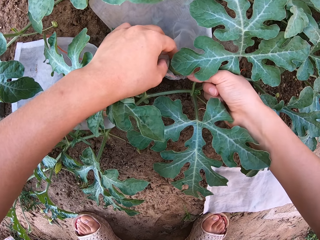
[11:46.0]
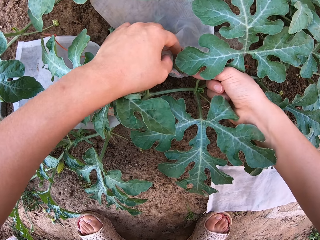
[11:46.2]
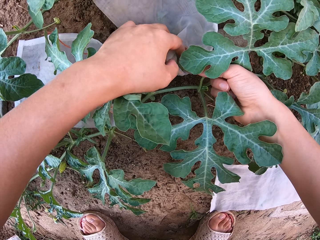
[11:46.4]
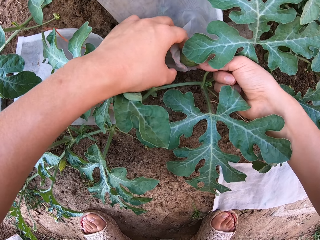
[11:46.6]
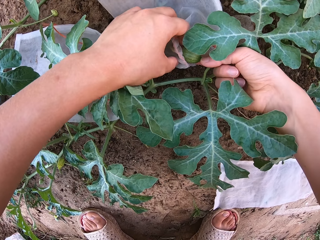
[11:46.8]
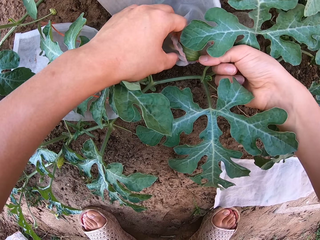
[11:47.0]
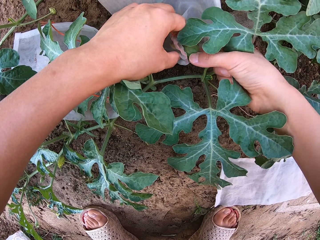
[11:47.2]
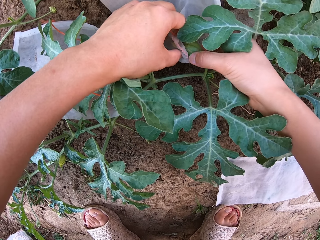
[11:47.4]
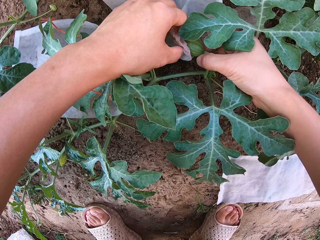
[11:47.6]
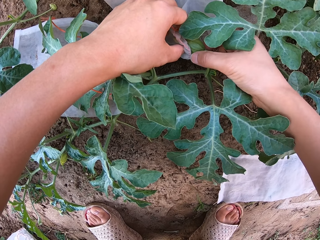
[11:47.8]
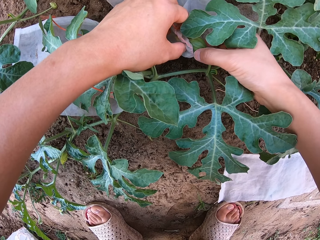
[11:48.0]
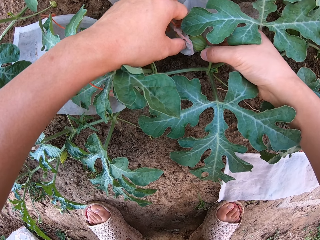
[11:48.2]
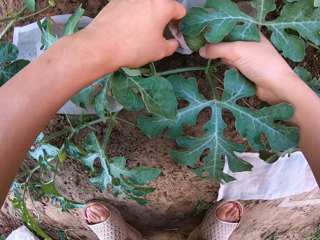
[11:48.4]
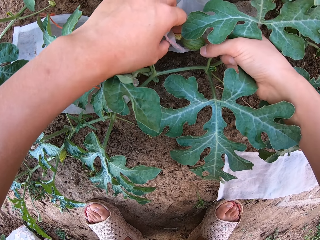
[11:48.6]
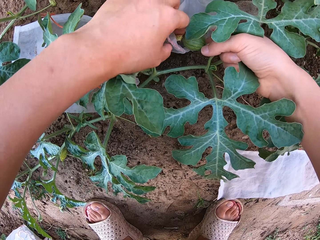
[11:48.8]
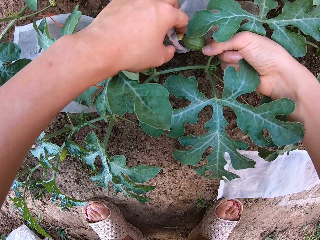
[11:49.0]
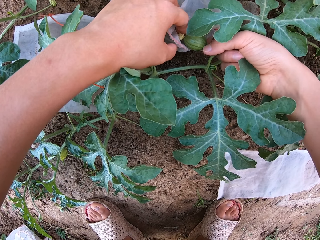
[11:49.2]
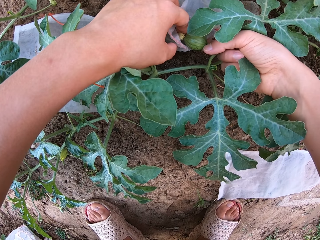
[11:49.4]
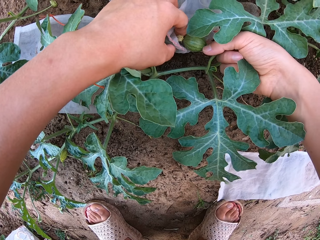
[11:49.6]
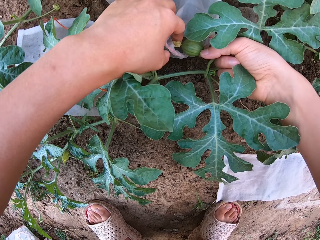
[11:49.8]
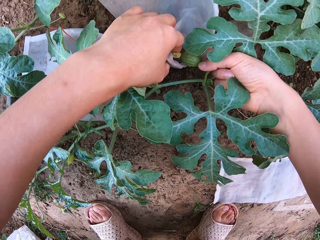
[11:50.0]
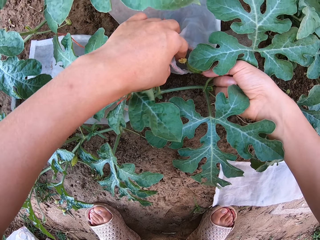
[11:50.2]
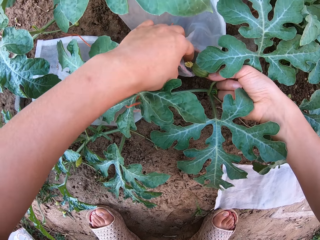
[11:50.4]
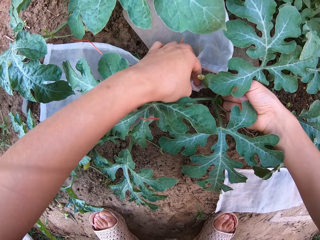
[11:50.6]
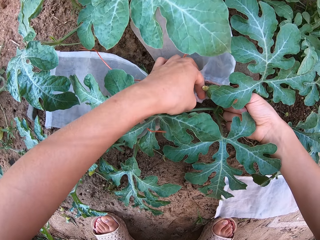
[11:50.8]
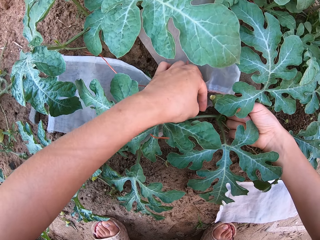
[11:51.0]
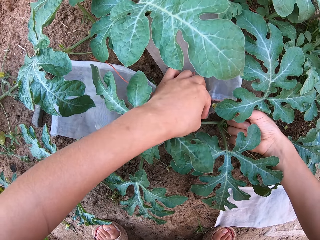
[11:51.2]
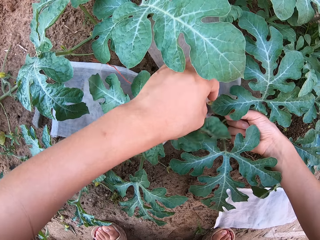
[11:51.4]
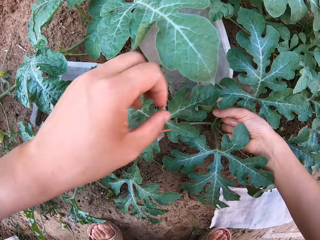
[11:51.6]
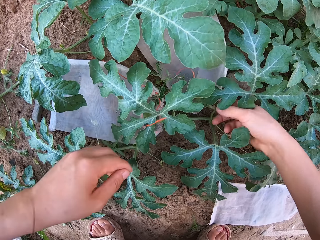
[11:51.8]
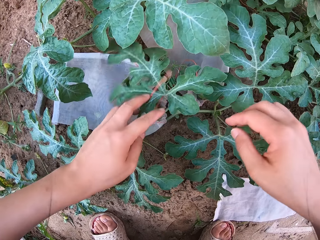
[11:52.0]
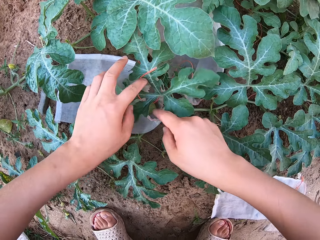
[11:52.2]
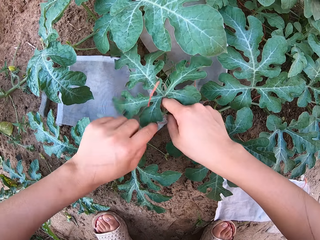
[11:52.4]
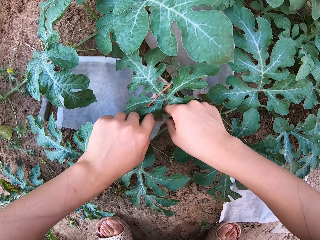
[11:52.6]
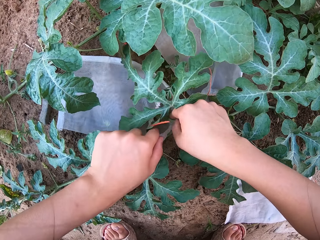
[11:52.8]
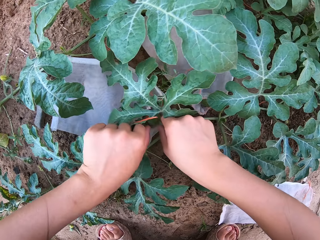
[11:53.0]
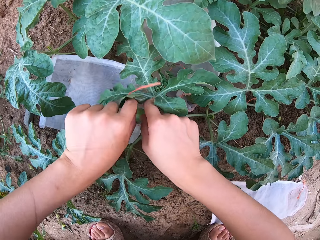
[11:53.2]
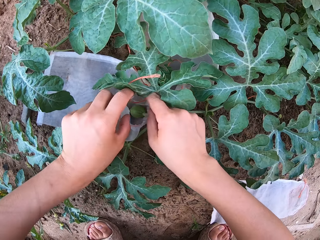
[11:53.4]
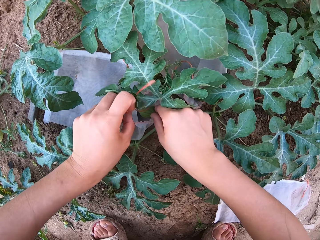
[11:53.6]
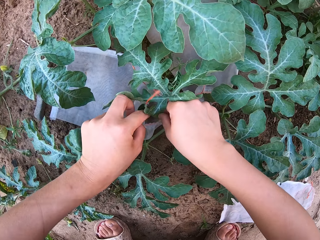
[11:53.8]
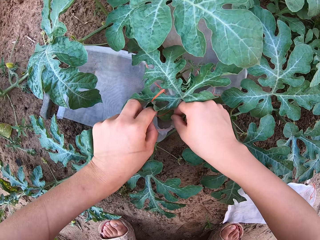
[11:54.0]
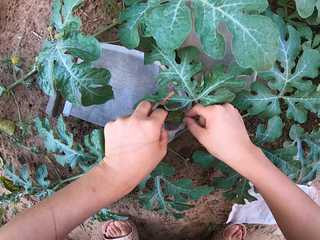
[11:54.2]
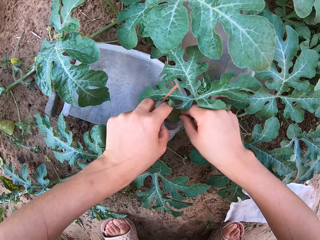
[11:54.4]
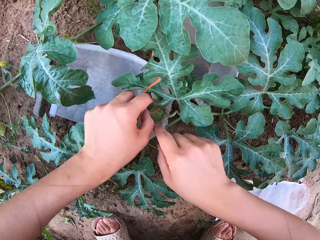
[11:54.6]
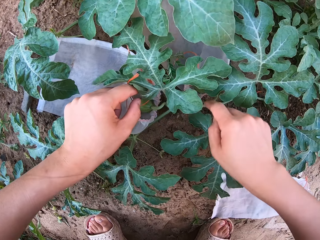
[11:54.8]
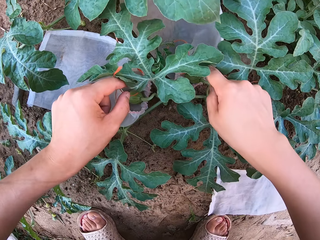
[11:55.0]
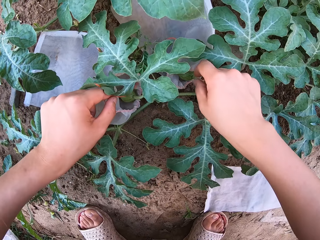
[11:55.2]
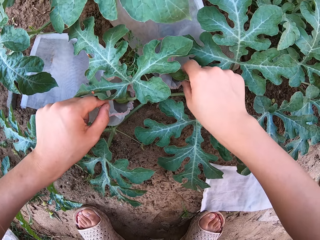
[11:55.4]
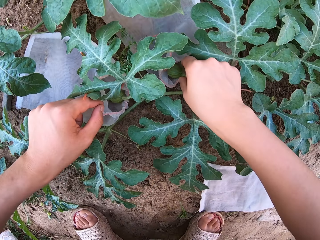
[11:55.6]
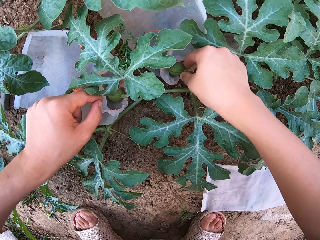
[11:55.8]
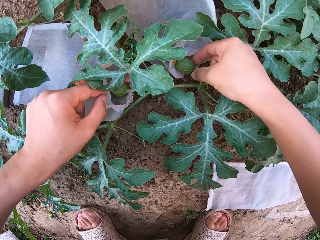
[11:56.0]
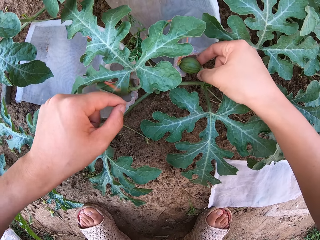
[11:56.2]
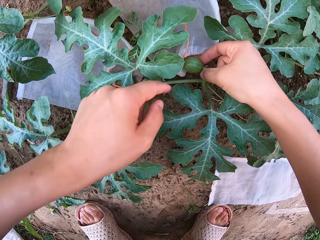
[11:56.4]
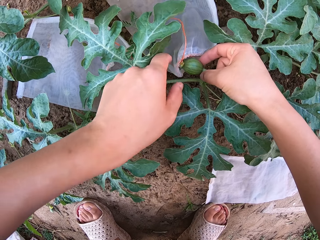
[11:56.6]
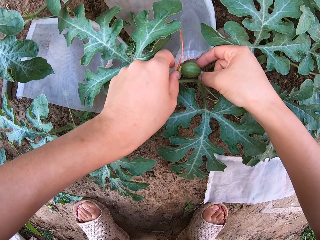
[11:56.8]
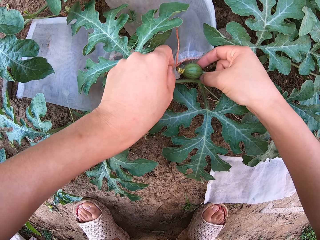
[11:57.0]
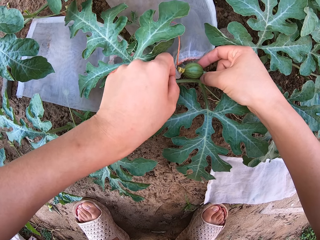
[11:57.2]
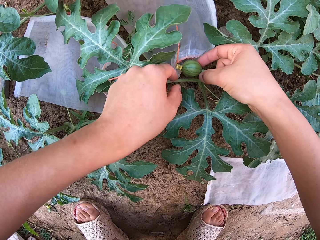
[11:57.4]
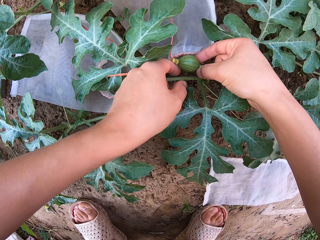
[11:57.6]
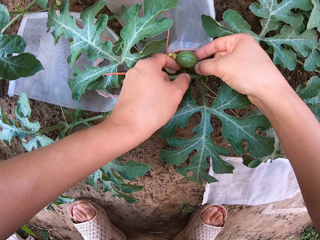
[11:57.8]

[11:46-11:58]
The camera wearer stares on a small melon fruit.

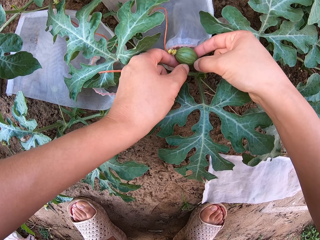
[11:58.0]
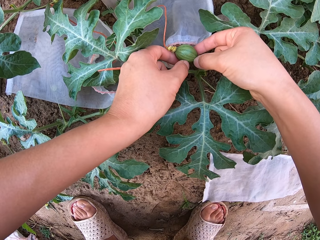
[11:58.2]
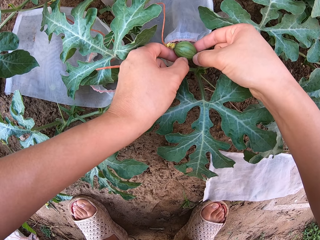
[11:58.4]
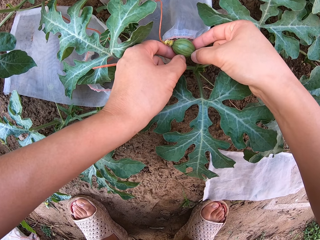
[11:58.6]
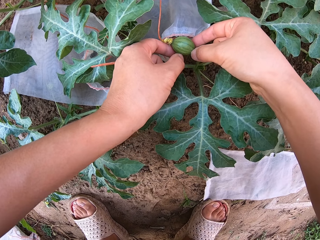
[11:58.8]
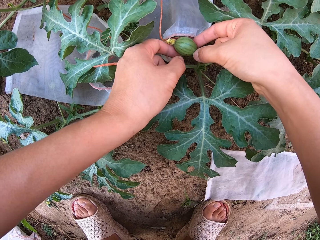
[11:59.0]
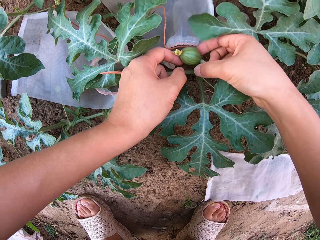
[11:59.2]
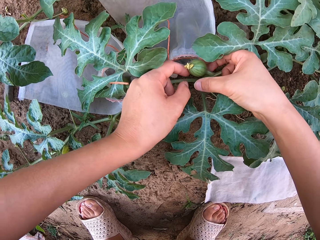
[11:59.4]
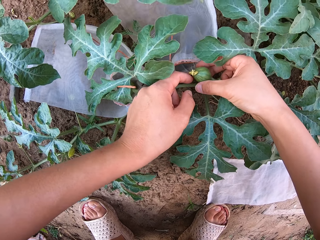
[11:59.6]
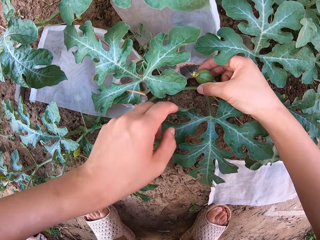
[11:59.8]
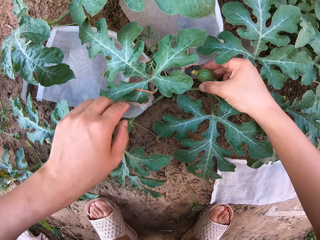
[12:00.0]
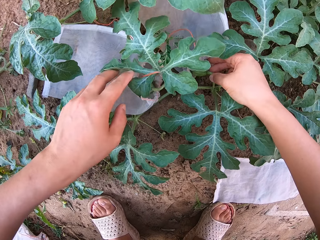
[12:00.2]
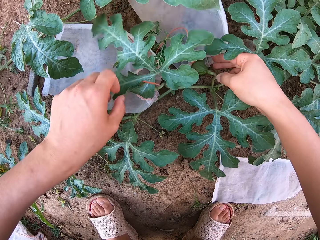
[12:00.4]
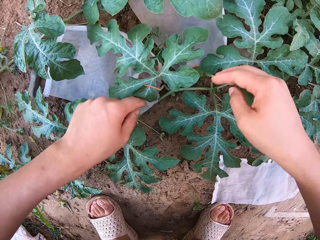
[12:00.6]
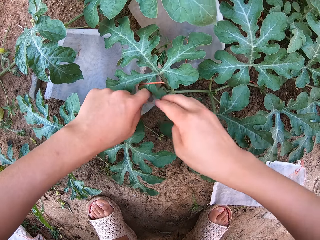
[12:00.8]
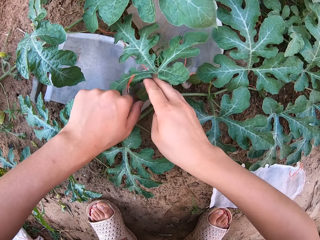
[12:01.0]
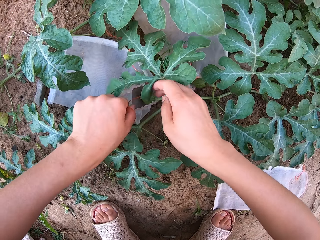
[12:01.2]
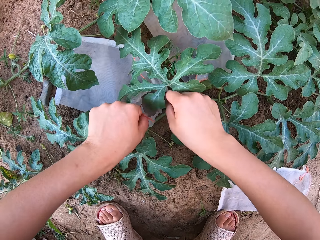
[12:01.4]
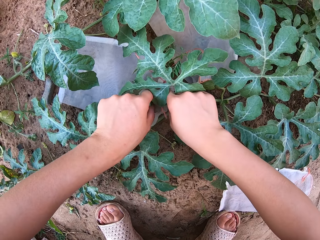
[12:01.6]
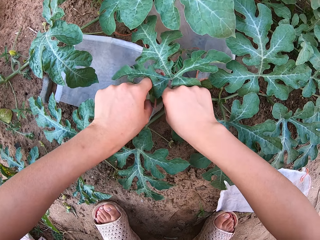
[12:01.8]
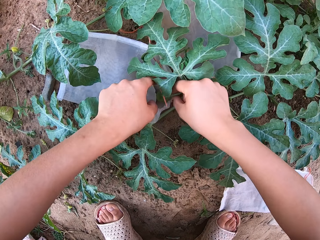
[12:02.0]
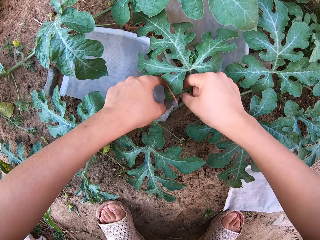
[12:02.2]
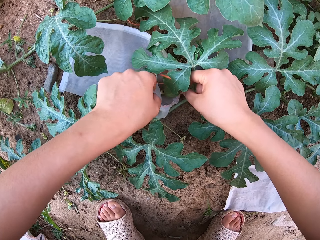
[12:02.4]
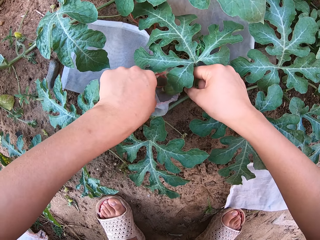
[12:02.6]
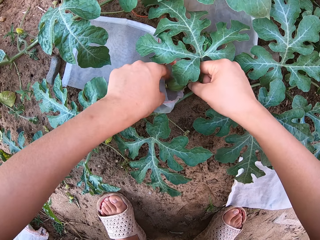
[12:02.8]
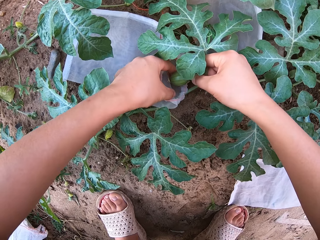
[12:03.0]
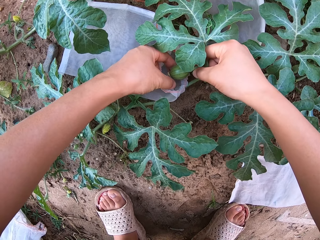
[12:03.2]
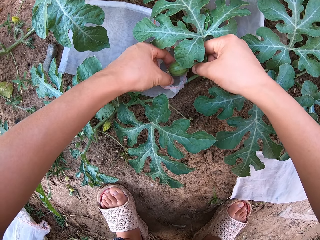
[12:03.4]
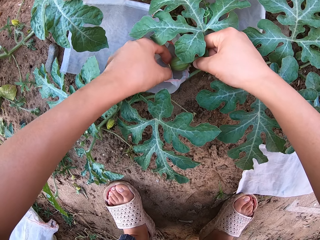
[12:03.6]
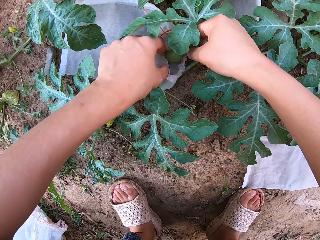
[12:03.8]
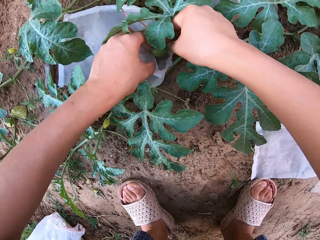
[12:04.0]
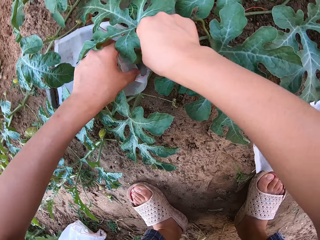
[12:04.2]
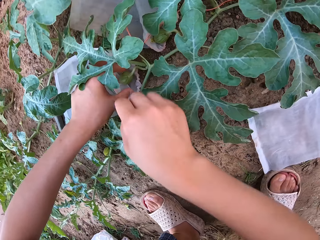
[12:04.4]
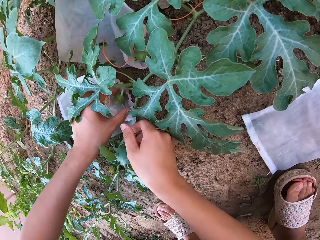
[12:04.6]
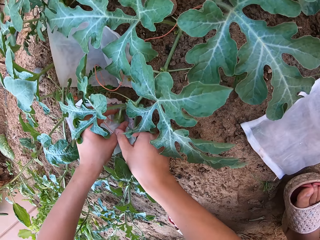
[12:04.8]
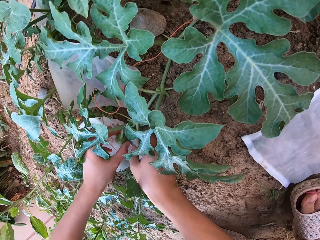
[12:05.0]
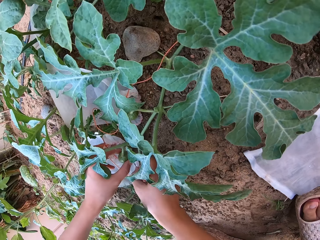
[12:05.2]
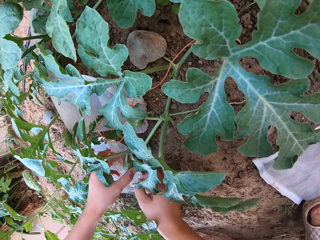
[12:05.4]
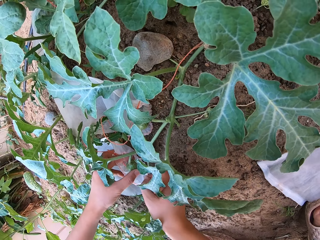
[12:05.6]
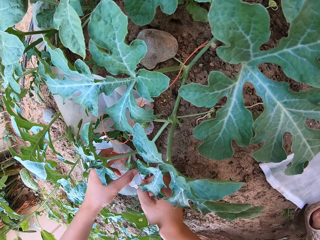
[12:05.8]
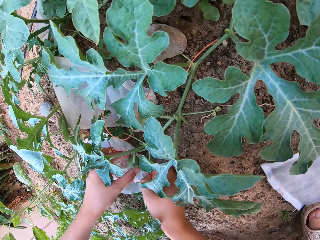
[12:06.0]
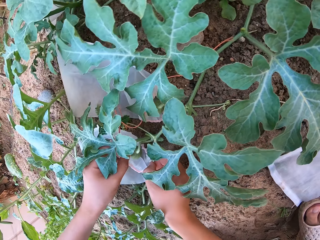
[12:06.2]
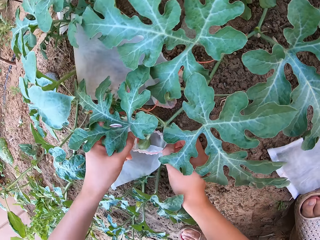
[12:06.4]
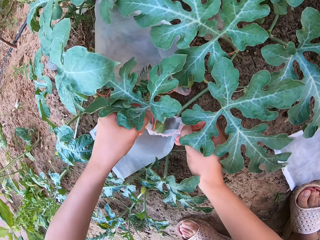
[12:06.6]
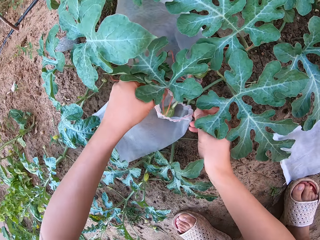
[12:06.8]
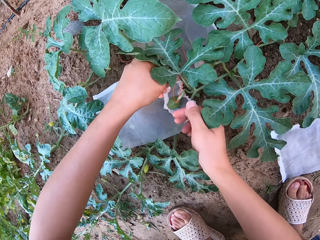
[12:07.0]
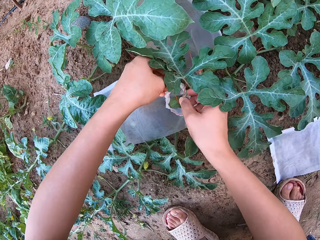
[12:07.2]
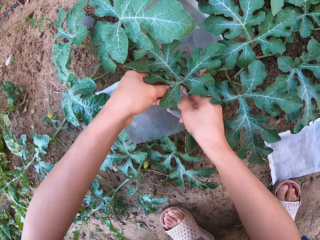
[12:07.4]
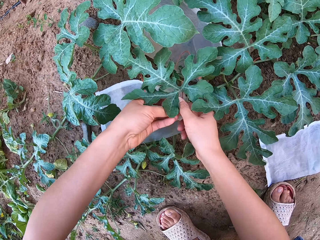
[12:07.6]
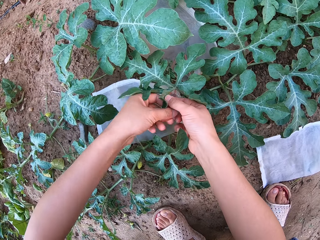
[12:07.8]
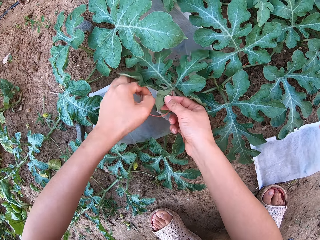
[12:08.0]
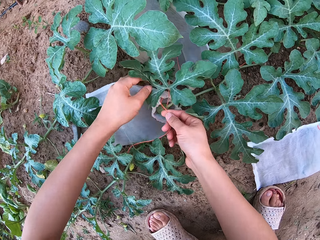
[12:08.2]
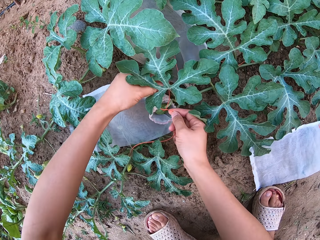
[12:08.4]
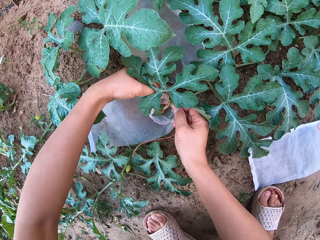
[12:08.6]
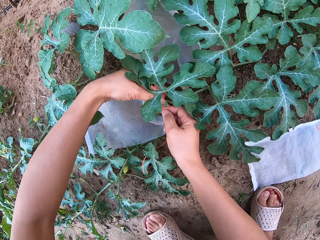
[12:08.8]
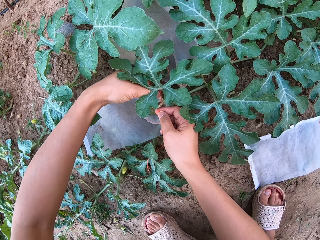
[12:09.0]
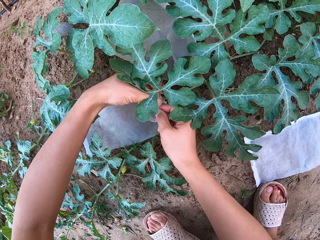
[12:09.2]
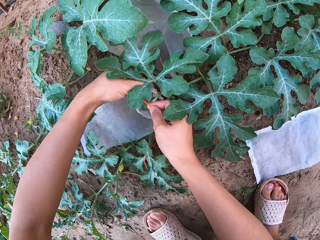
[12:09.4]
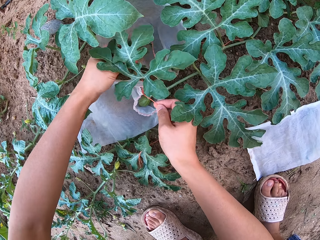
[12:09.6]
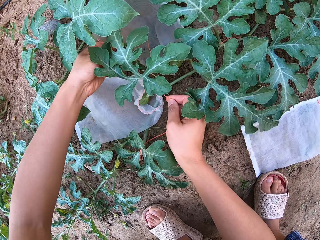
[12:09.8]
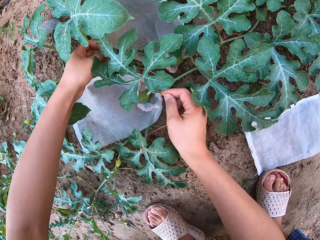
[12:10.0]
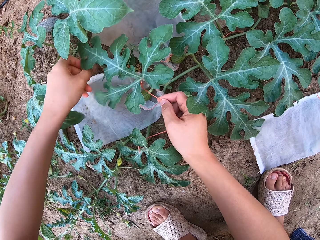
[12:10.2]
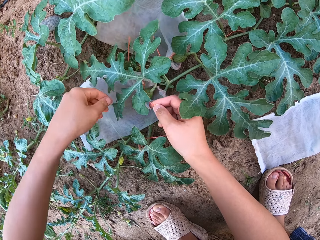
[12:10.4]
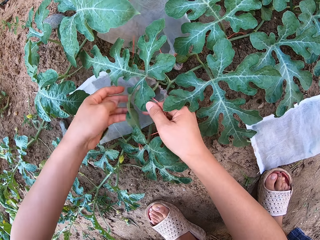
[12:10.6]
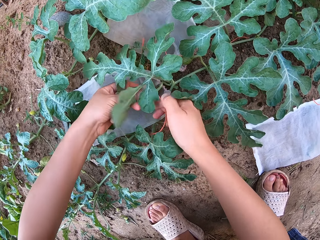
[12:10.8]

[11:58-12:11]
The camera wearer dresses the plant.
